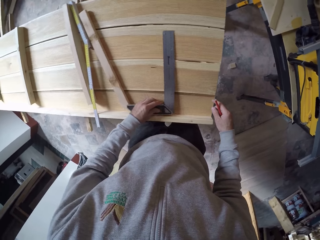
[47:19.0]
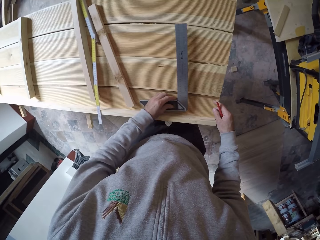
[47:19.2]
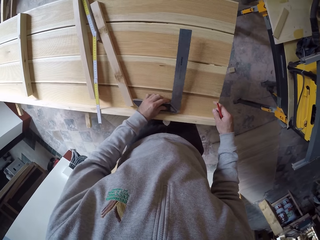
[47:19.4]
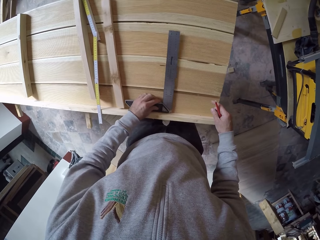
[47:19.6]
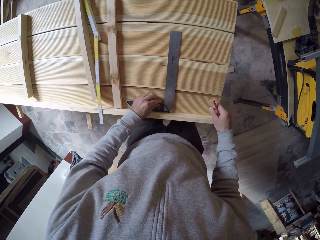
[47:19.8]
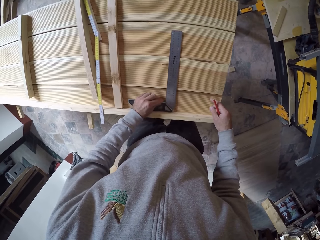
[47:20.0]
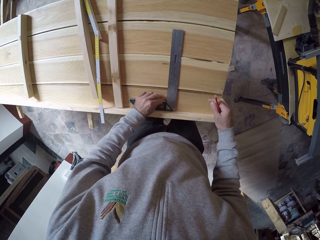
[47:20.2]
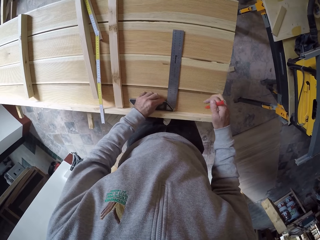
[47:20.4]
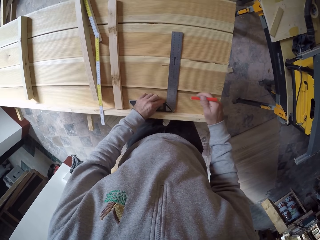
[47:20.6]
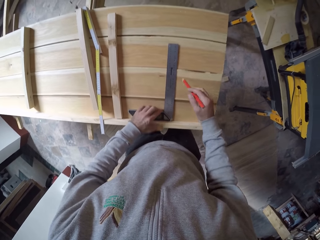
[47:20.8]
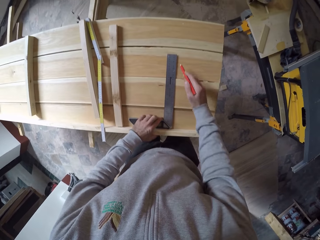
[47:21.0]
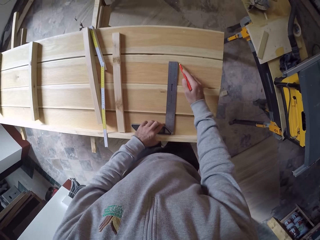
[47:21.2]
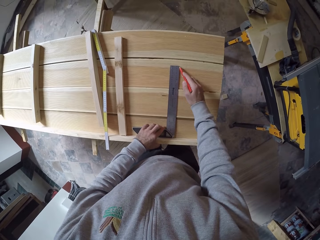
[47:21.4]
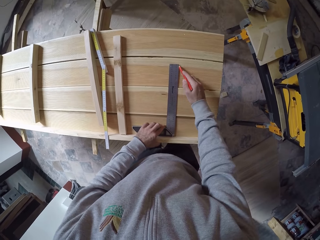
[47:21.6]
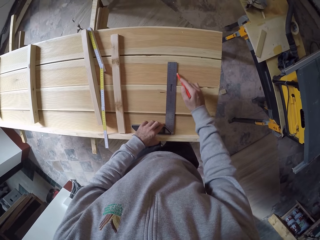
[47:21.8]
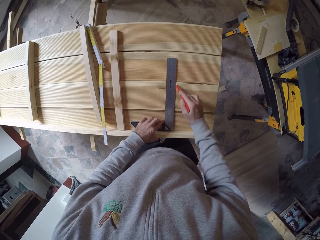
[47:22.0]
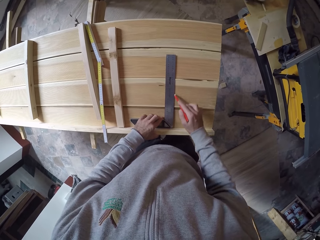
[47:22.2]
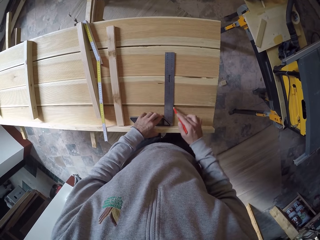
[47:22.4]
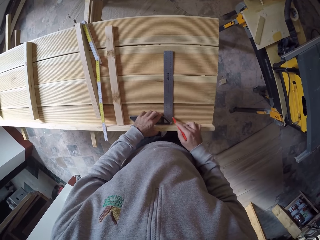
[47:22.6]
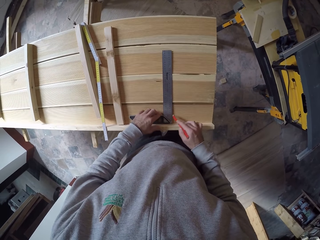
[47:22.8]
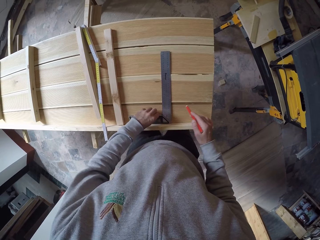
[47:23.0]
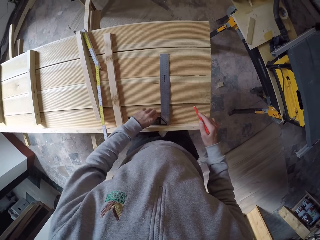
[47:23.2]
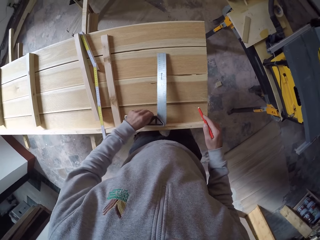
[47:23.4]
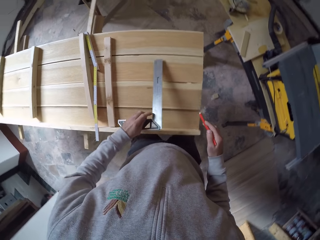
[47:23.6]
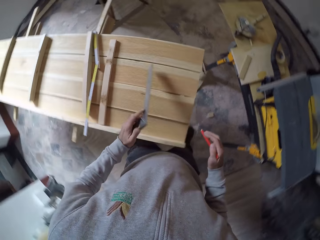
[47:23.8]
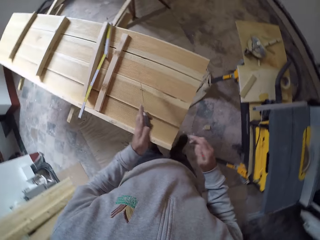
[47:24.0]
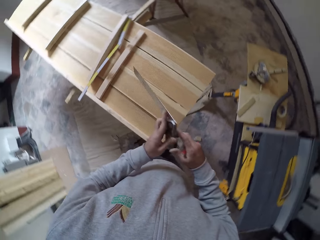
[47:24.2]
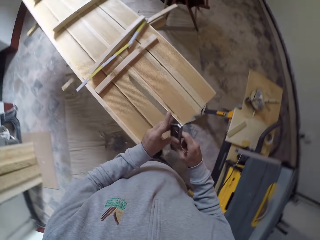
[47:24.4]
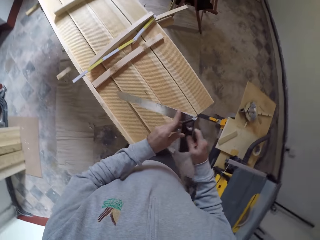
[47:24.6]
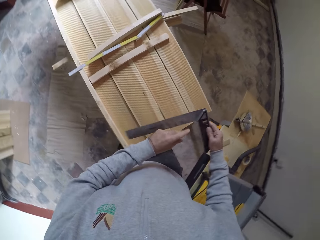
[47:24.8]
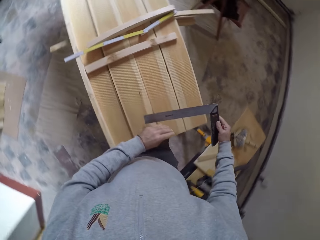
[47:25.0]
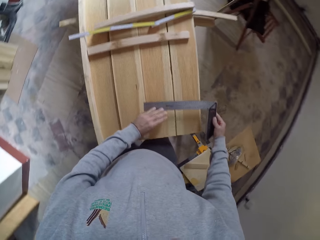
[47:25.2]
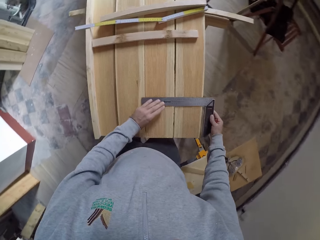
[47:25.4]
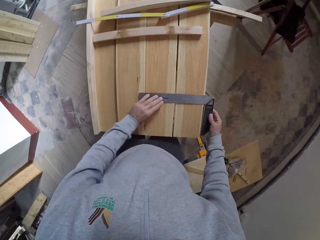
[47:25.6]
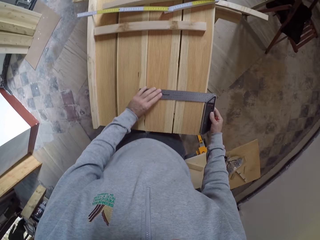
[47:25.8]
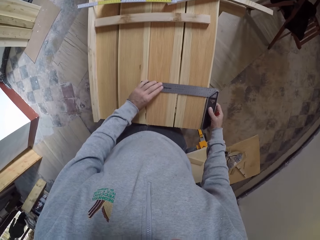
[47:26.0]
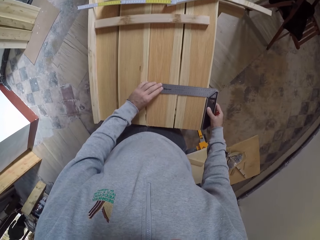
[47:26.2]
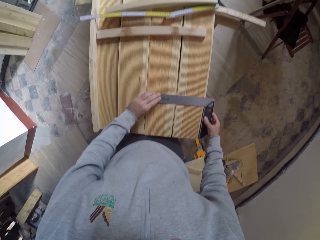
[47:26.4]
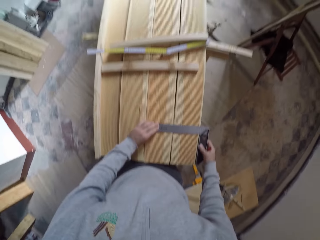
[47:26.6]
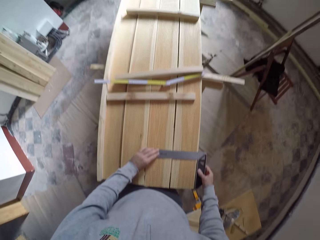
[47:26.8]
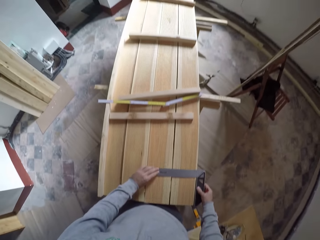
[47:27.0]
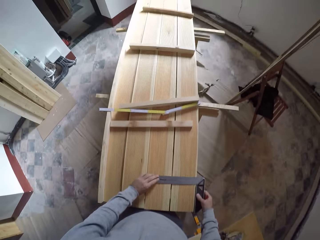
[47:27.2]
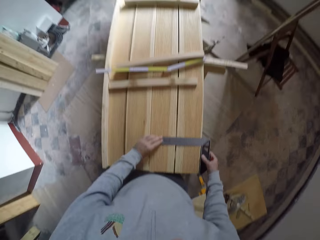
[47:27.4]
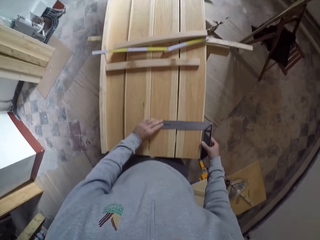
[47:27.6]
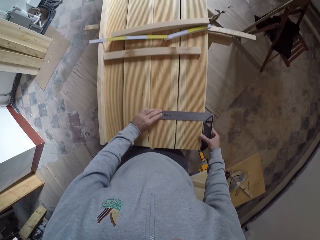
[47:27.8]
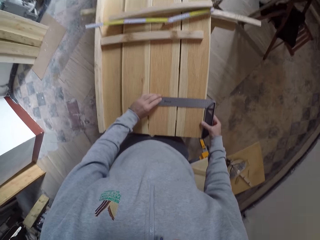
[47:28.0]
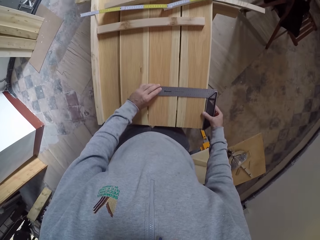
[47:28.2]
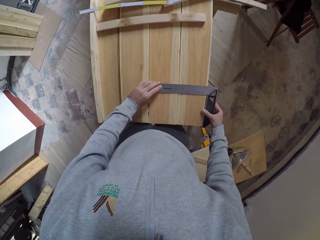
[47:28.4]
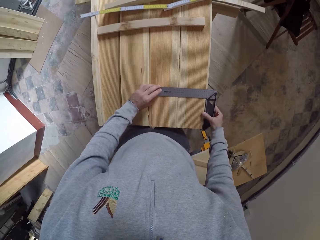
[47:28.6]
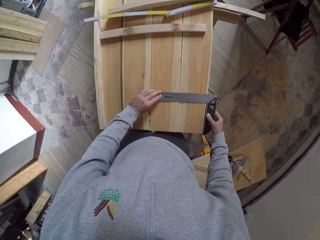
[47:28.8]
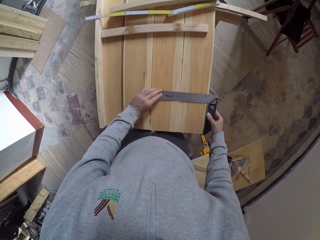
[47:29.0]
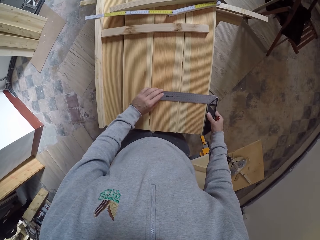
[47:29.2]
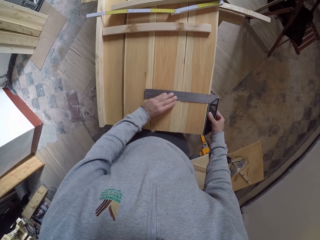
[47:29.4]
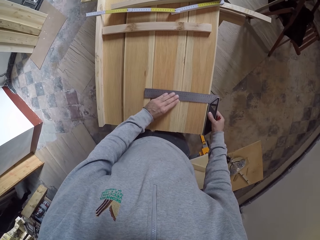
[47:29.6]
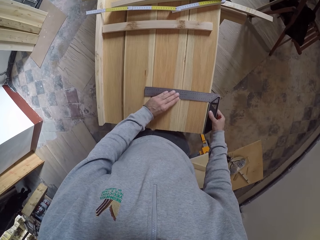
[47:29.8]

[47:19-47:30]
The camera wearer measures the wood. They mark the wood. They pick up the square tool and hold the square tool with the other hand. They measure the wood.

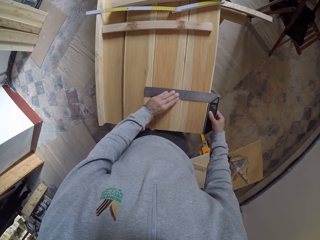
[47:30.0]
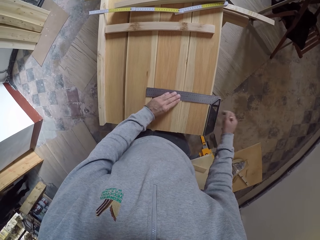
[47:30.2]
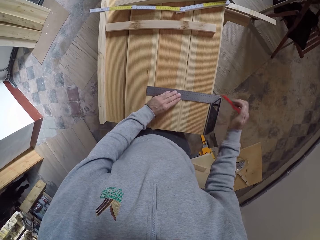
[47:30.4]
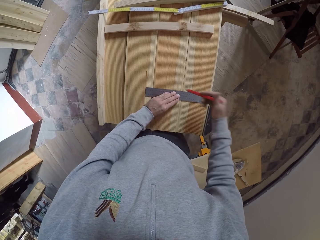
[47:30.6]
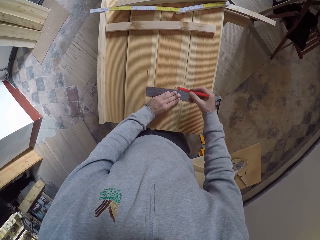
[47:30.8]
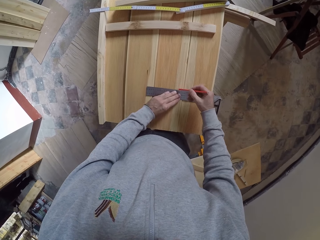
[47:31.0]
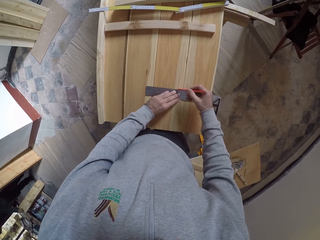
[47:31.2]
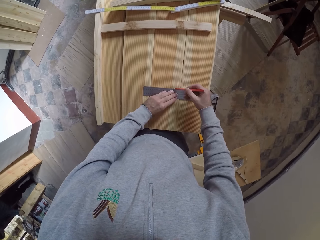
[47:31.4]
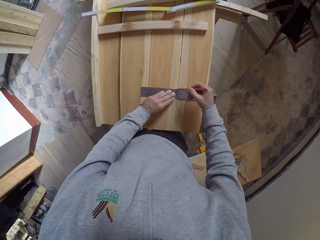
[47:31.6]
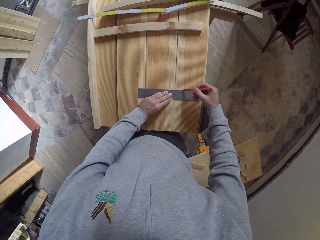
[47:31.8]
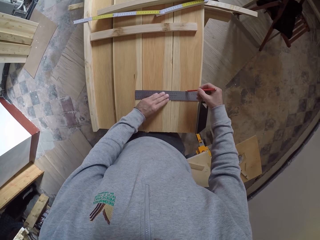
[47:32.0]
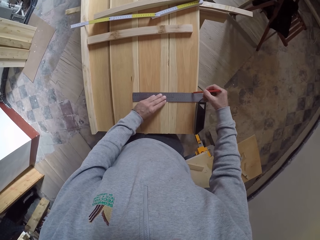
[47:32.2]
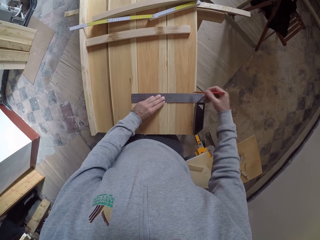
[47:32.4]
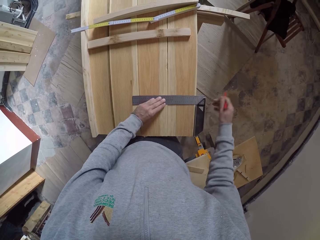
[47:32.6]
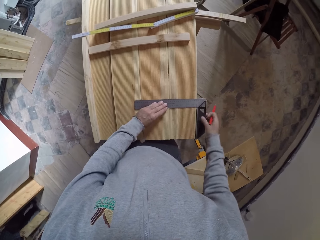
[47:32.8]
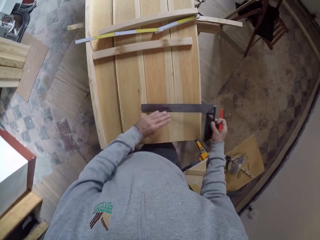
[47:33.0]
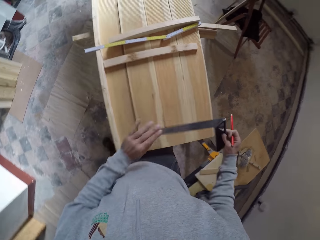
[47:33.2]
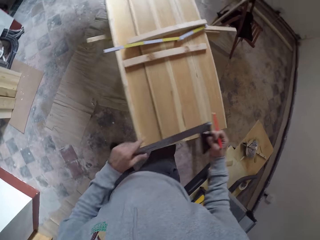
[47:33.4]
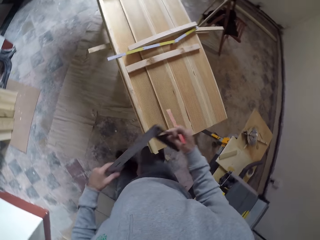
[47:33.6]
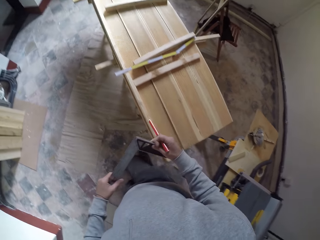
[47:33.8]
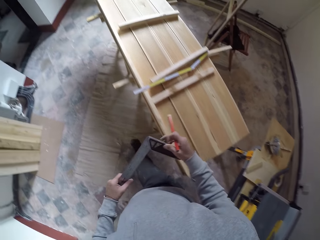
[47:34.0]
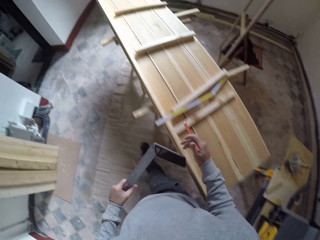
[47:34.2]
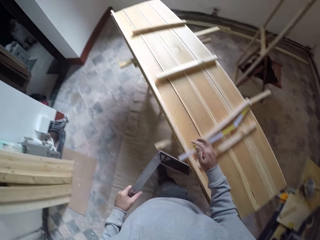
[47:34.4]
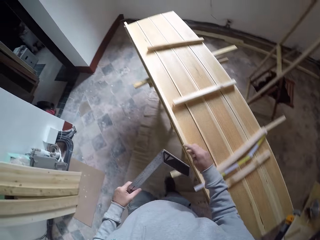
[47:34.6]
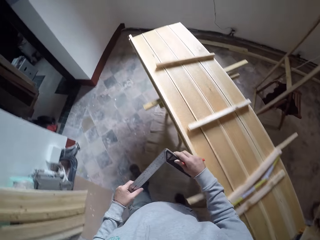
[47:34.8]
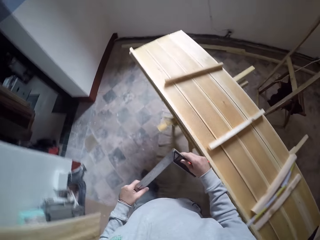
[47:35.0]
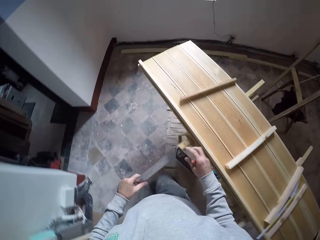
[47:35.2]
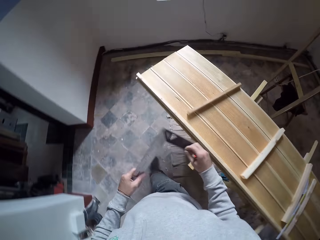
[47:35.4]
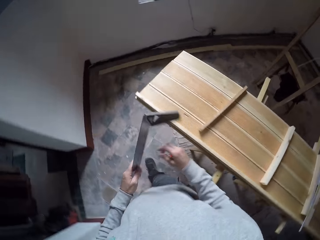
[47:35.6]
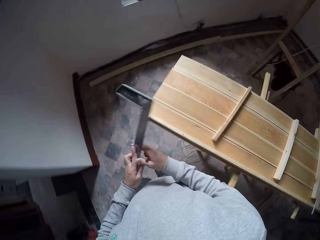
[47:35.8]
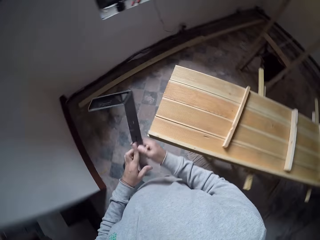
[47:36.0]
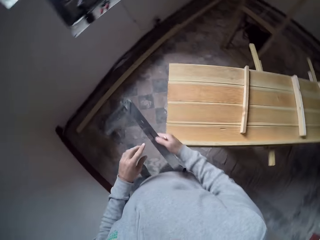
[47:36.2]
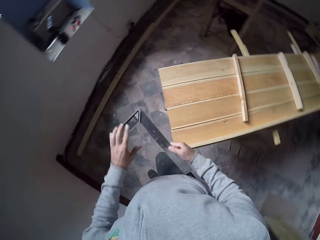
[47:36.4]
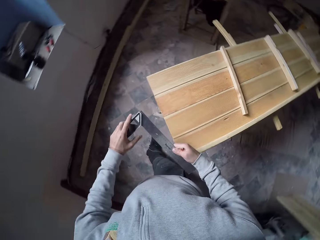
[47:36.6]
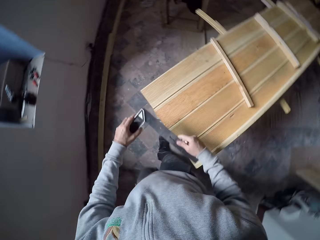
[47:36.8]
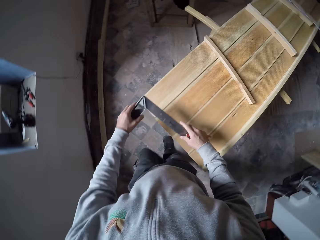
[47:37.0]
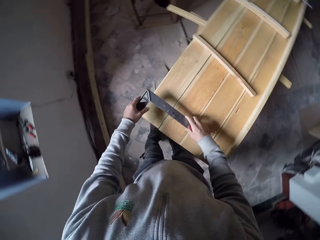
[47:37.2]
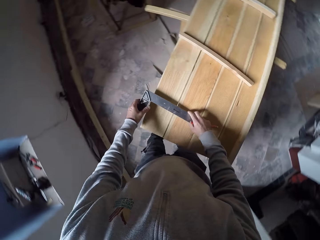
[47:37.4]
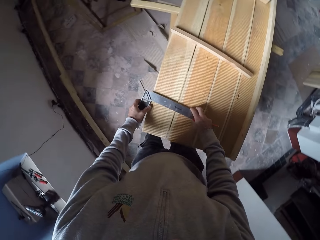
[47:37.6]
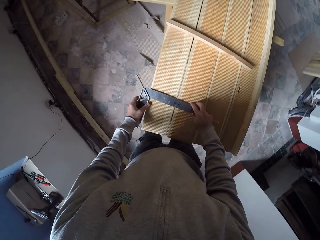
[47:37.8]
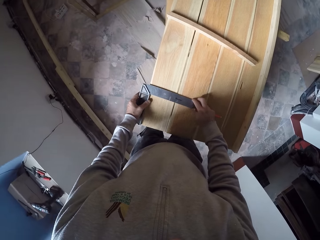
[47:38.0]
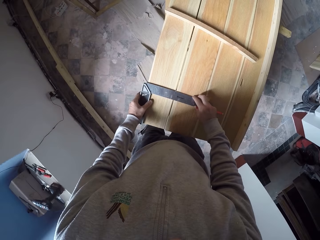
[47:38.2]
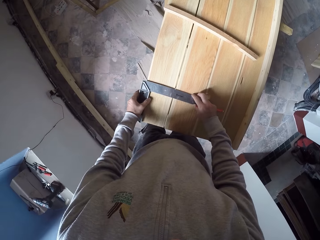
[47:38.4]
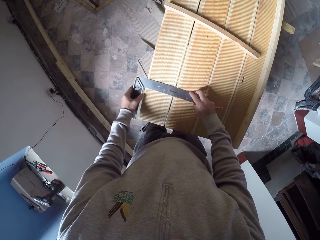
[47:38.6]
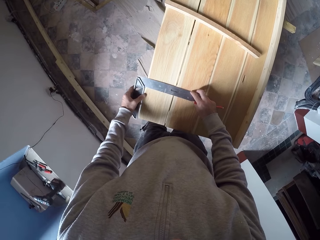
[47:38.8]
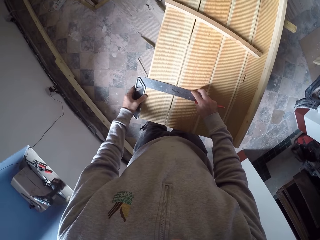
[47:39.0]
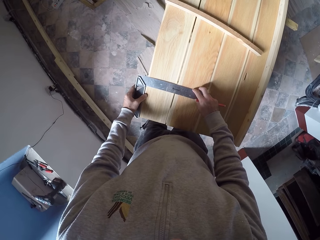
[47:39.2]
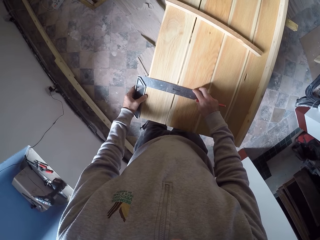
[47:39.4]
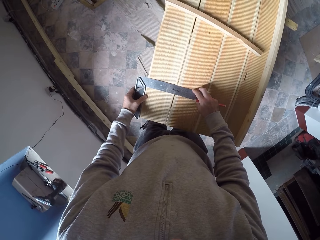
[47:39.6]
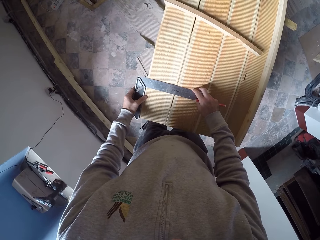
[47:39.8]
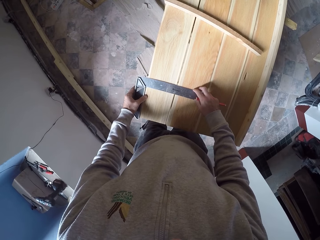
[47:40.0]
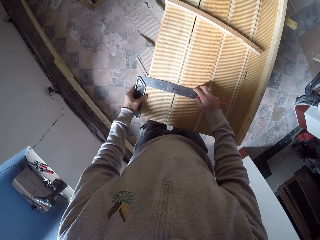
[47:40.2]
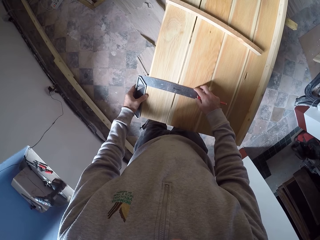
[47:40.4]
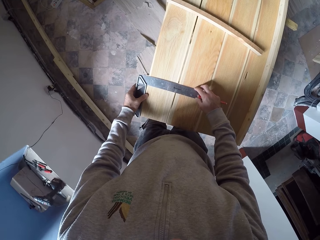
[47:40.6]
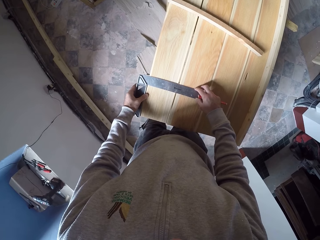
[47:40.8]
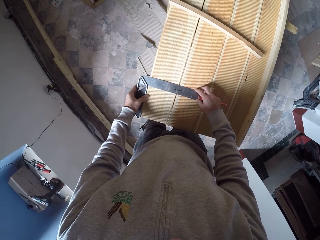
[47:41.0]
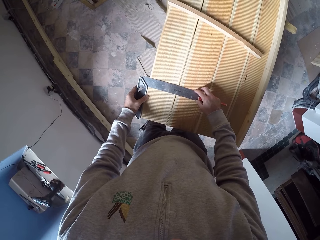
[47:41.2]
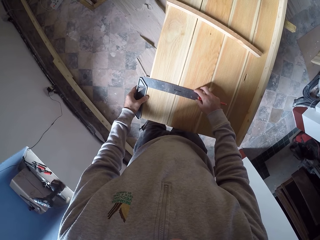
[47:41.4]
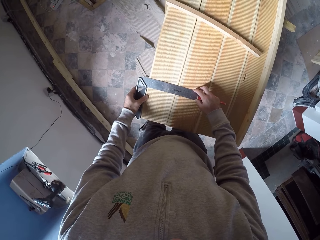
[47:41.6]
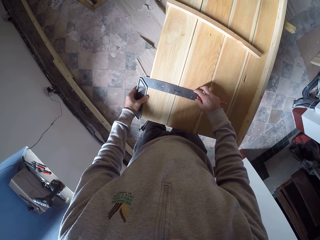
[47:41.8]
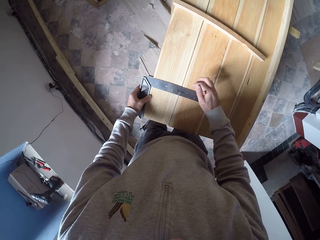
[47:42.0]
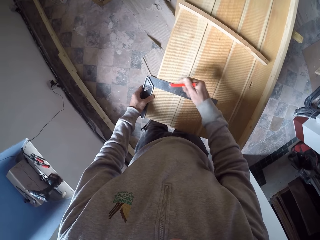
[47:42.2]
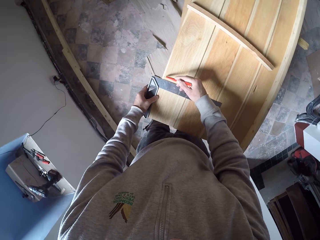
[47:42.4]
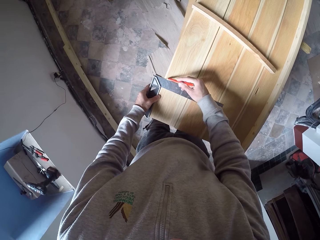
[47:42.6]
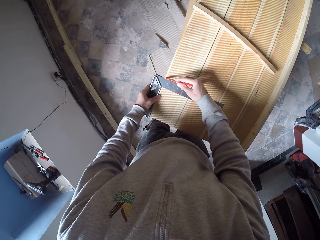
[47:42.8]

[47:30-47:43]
The camera wearer marks the wood. They walk beside the wood. They measure the wood. They put a woodraphic on top of the wood.
